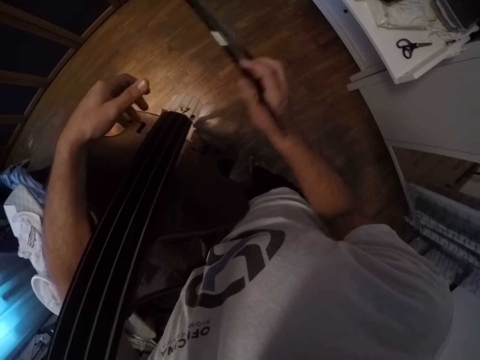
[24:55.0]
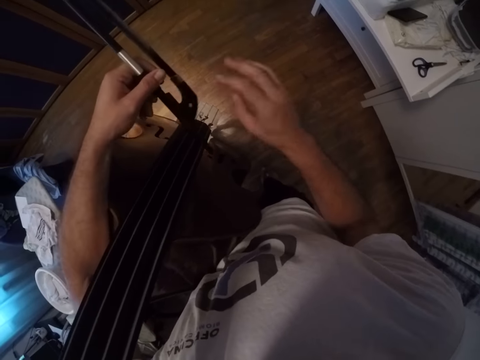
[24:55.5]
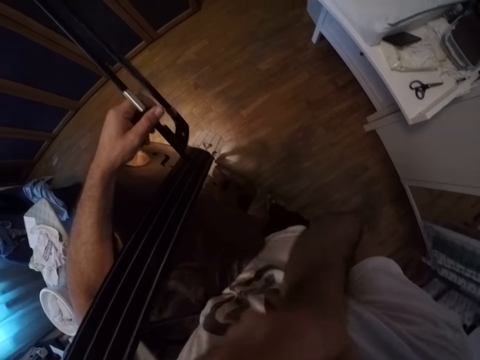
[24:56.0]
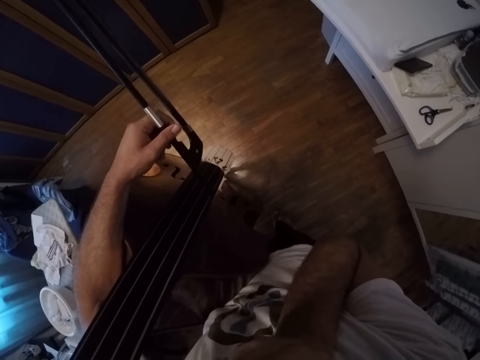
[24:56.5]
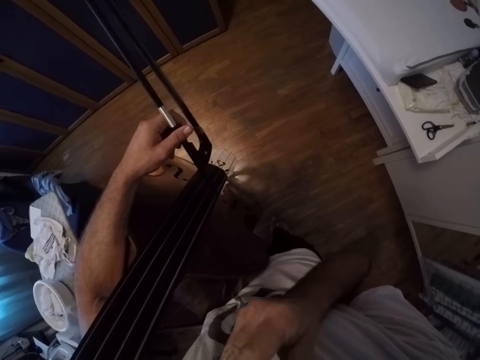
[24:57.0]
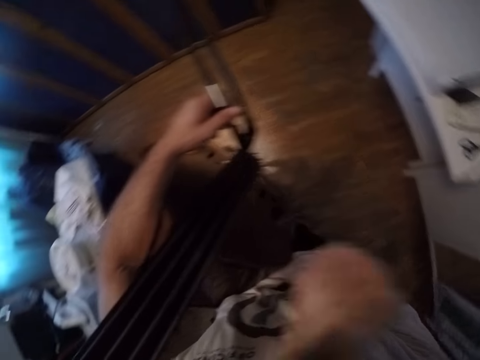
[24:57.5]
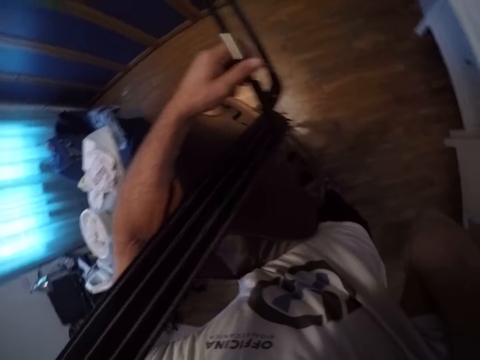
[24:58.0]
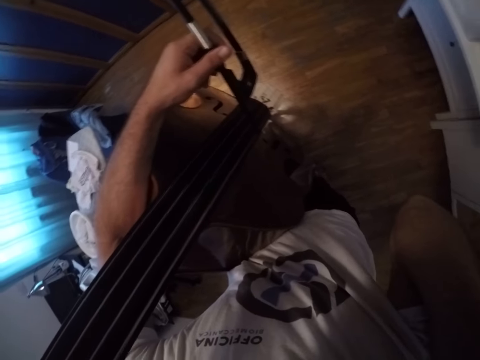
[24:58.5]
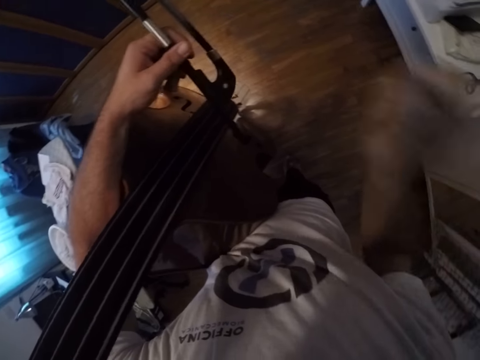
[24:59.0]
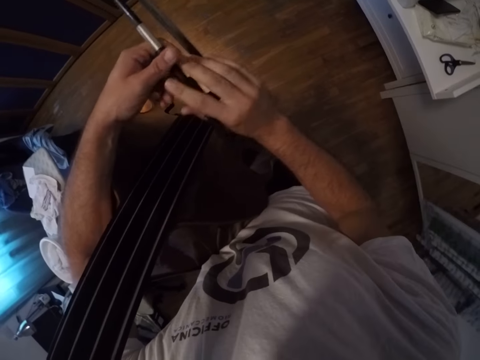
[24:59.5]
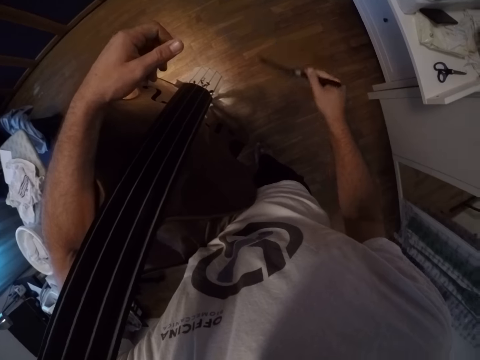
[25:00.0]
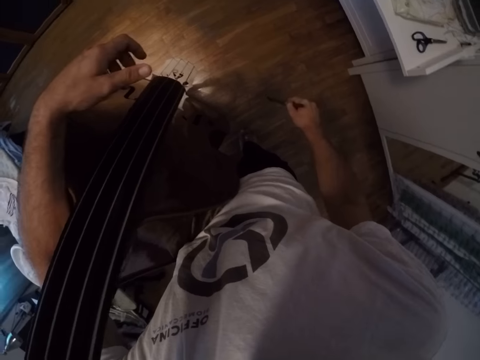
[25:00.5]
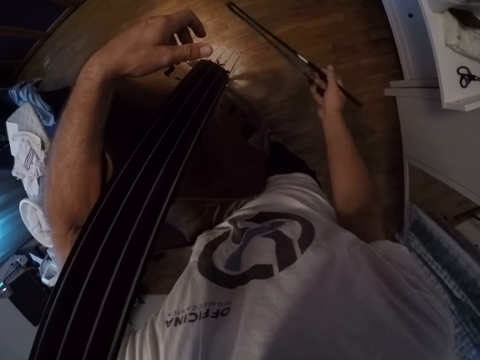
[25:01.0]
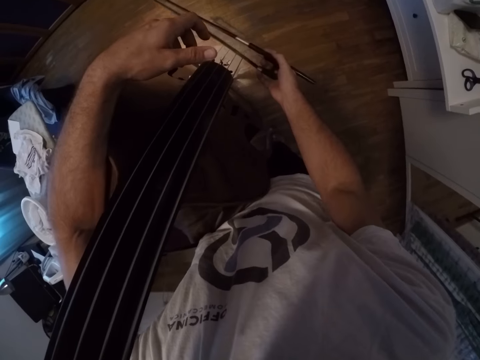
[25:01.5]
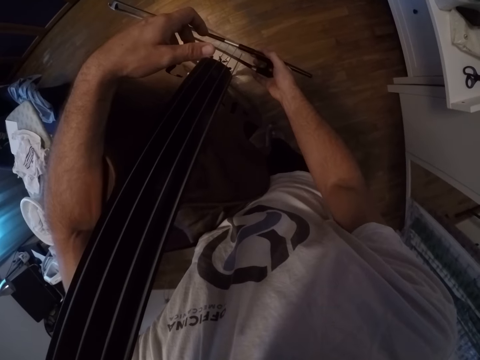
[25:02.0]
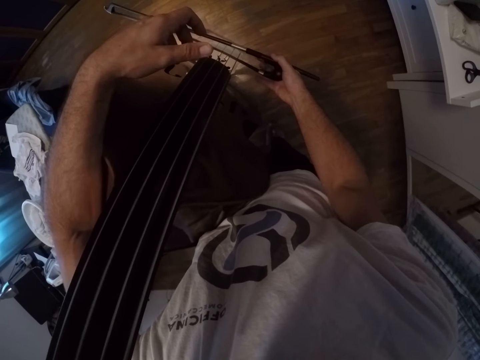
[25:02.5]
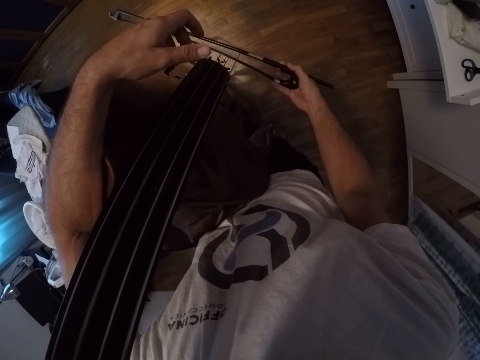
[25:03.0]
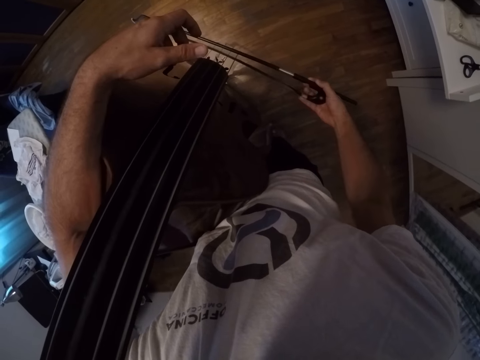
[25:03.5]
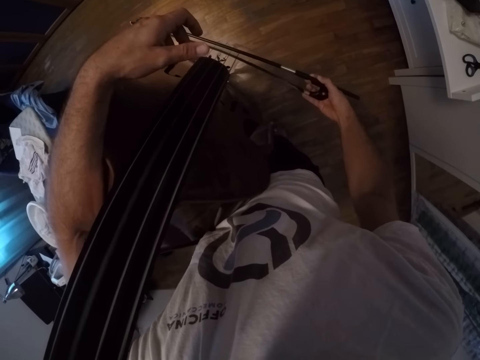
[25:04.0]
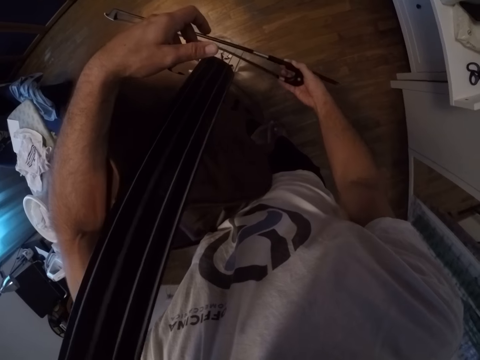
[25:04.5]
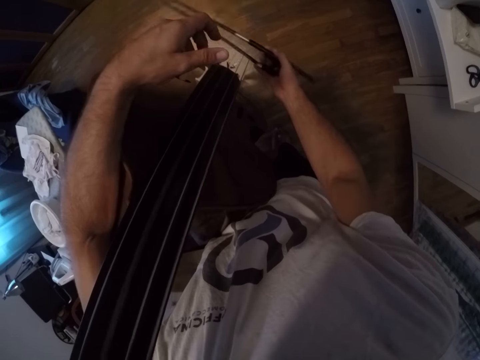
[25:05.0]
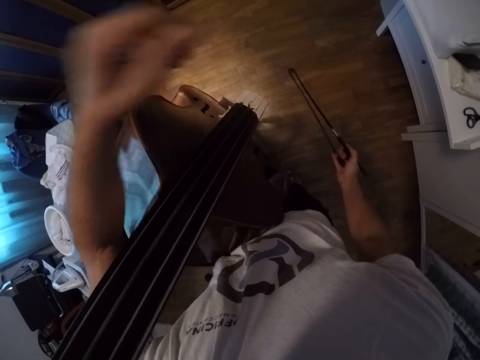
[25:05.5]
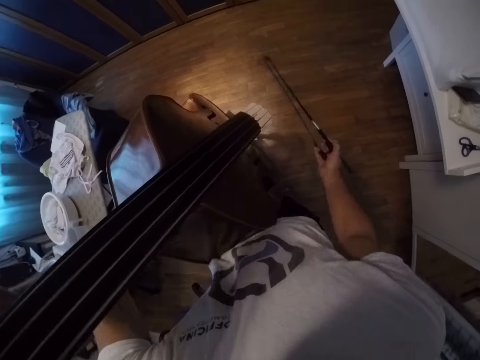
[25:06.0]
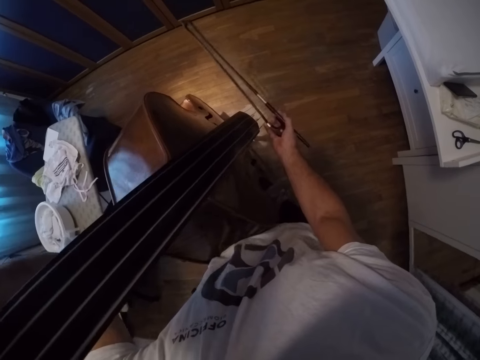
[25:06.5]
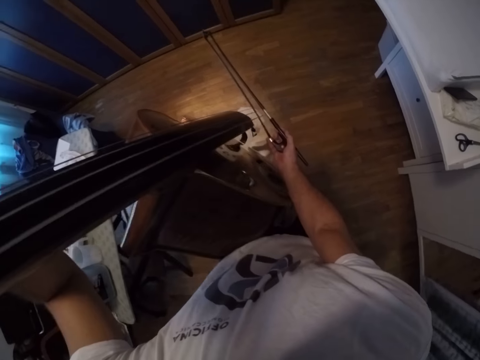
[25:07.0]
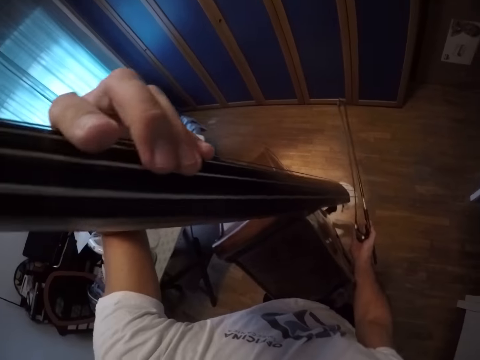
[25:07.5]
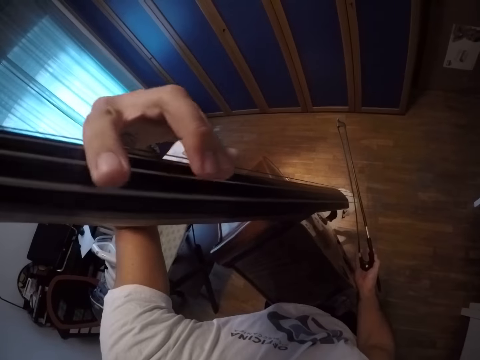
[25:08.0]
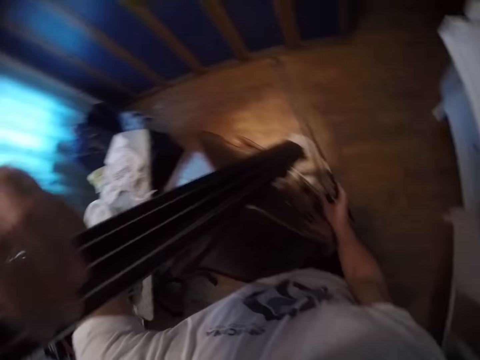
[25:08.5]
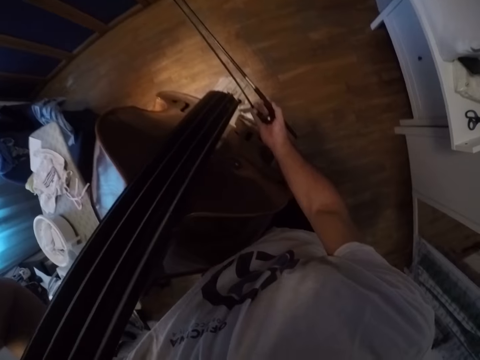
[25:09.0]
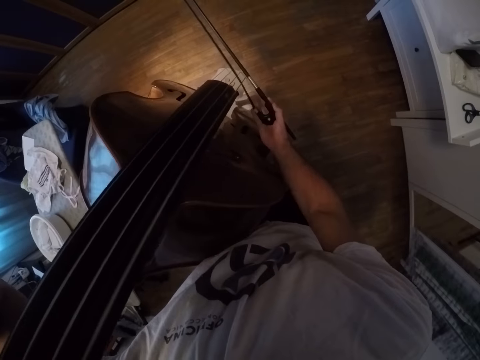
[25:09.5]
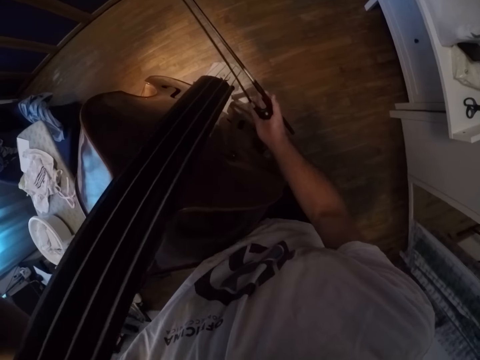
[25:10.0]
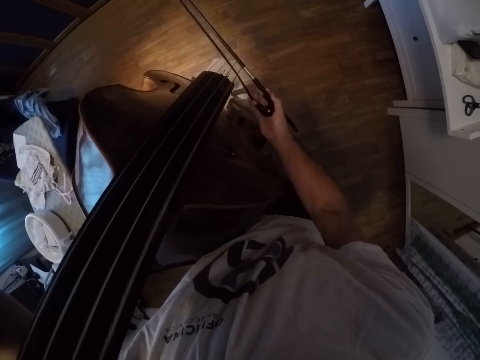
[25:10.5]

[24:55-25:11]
The camera wearer holds the violin bow and touches the mouth. They hold the violin bow. They play the cello with the bow. They press the violin.

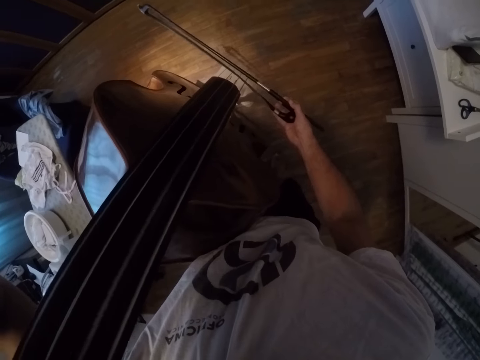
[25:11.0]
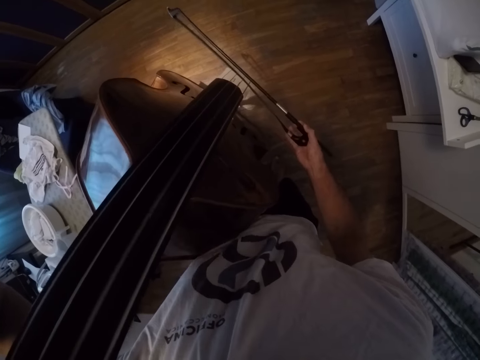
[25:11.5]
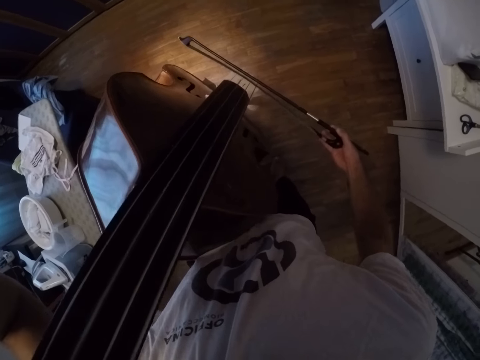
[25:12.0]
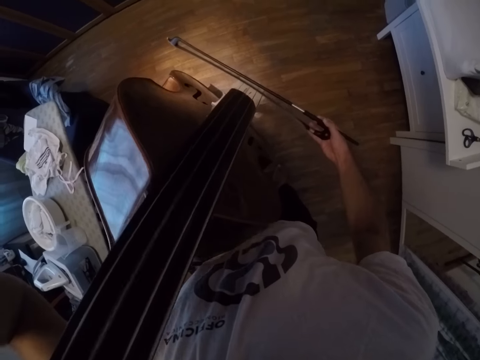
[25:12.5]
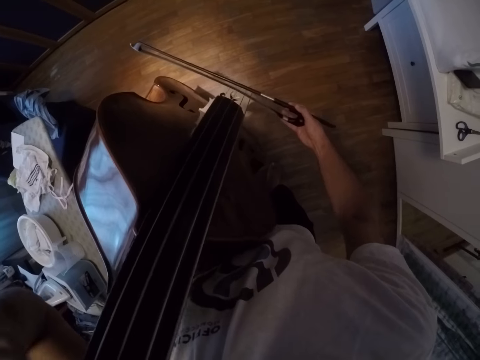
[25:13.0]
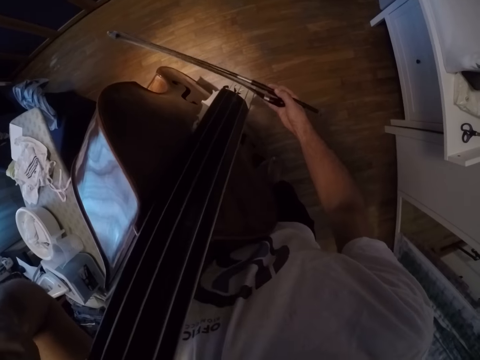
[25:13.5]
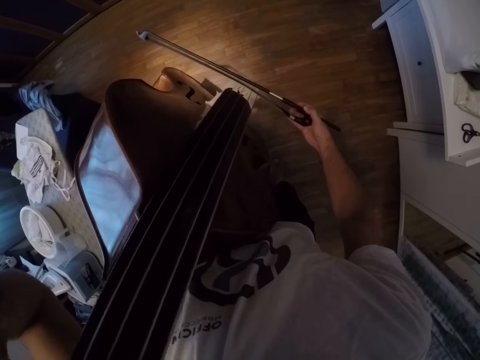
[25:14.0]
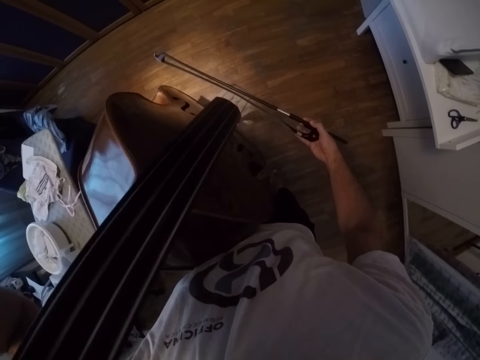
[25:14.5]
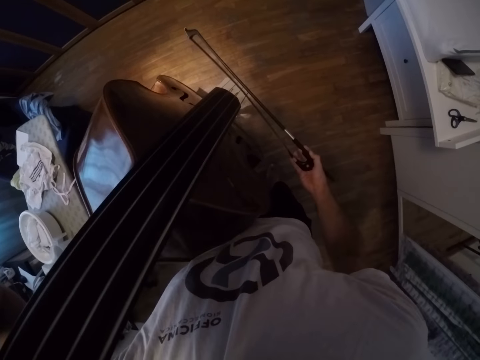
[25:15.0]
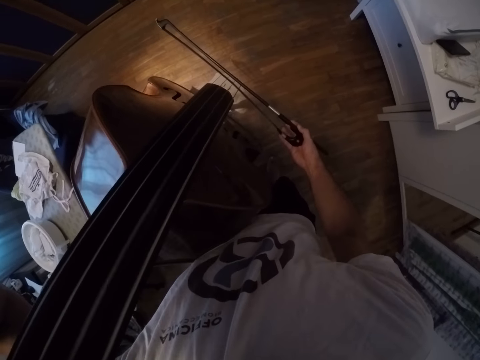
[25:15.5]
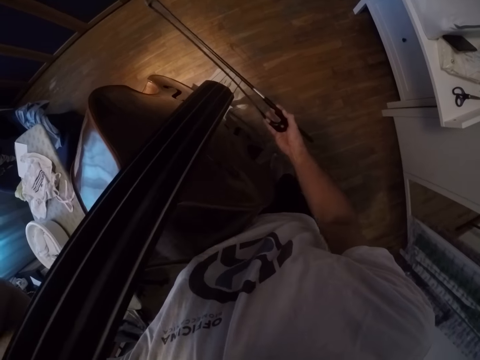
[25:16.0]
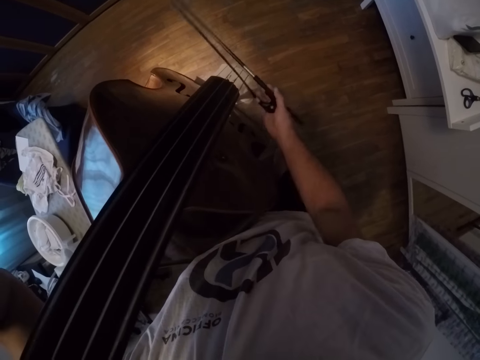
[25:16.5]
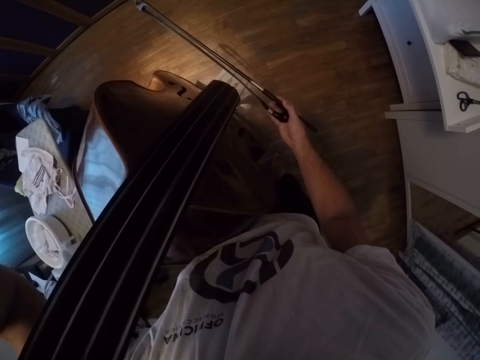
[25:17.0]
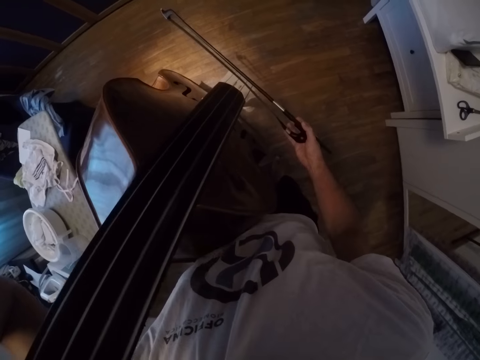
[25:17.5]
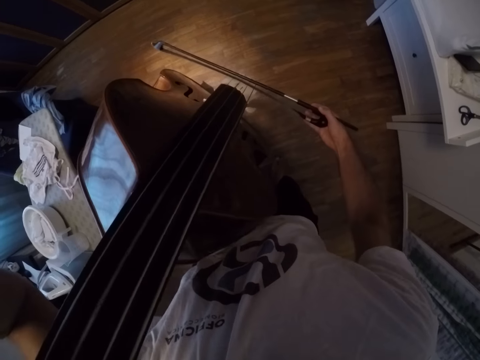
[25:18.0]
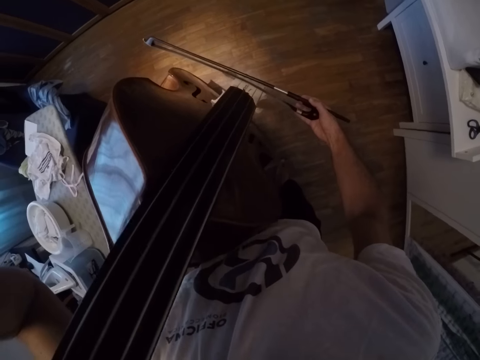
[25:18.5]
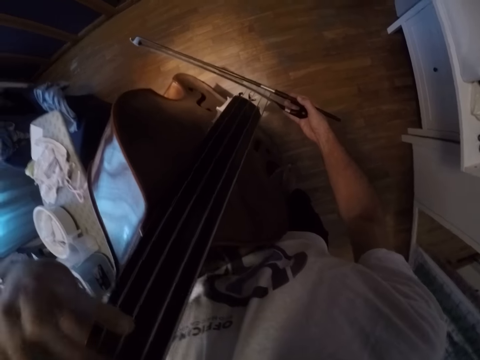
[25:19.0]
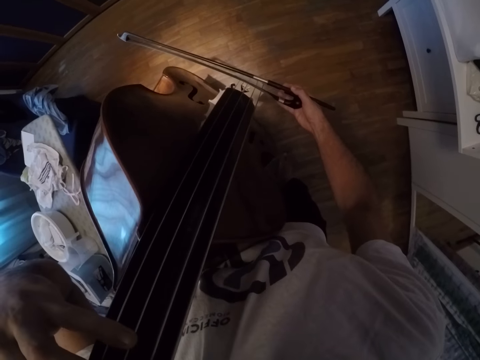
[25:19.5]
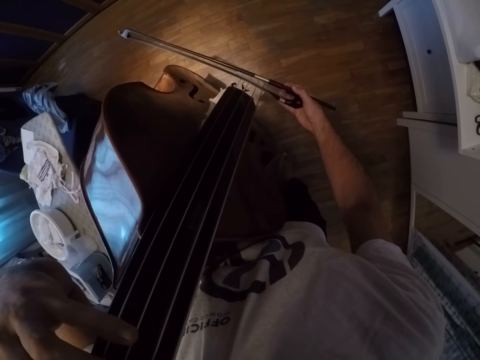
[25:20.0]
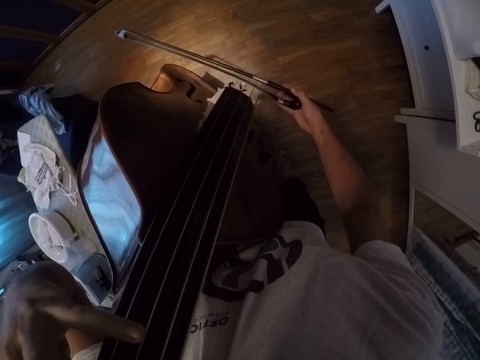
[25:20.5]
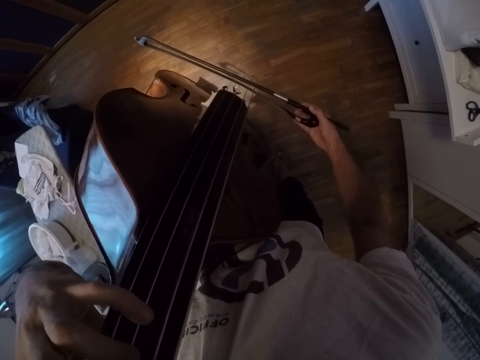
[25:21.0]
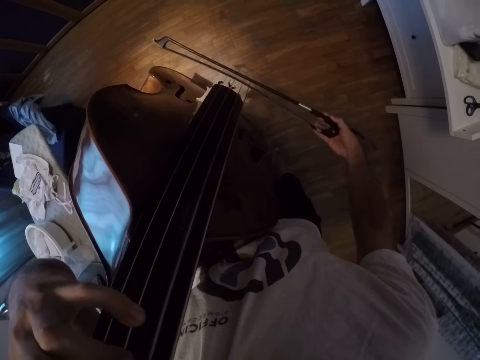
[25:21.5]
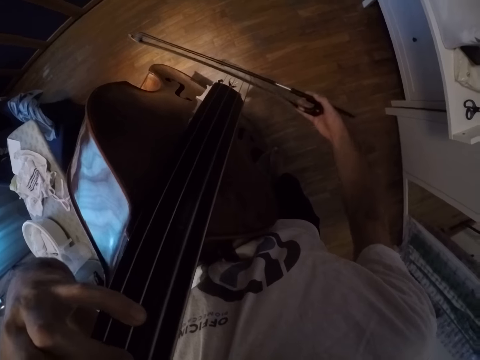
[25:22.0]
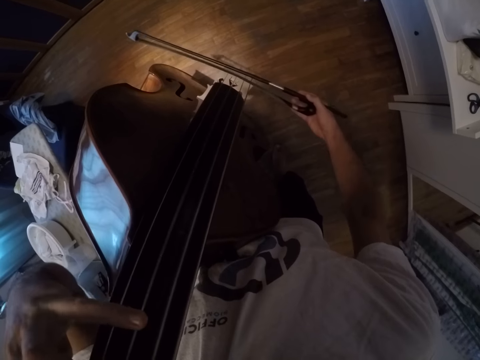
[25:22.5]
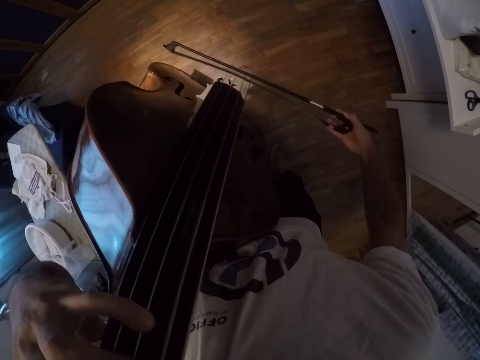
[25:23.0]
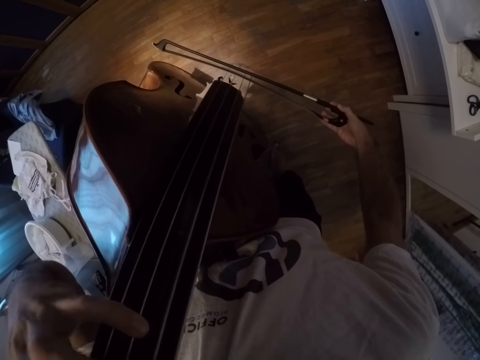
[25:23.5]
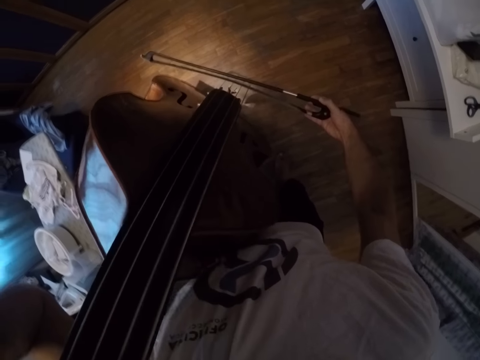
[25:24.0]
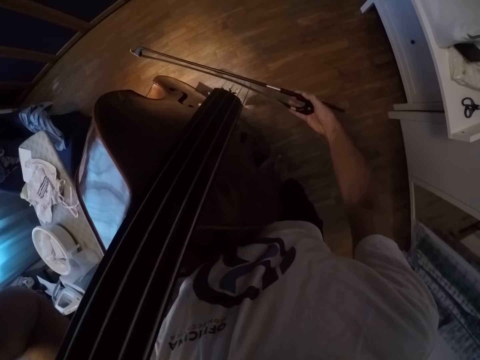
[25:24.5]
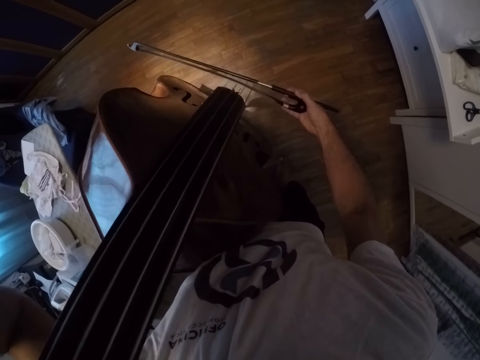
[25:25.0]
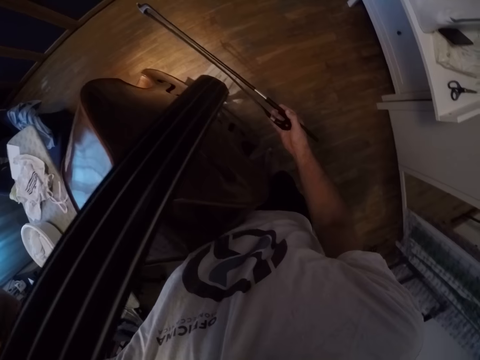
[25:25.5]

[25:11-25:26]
The camera wearer plays the violin.
